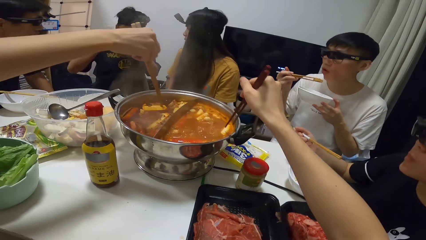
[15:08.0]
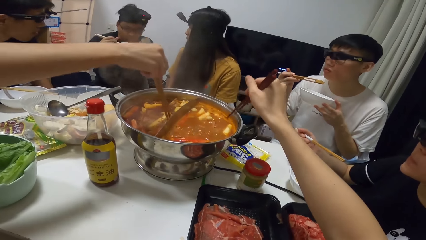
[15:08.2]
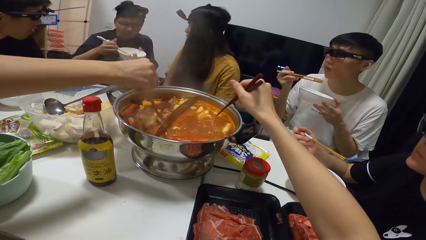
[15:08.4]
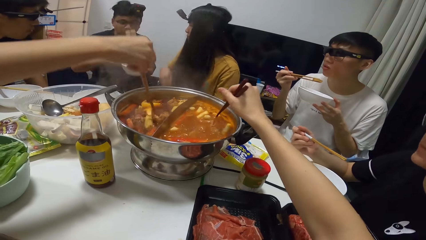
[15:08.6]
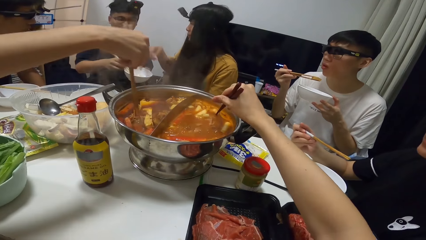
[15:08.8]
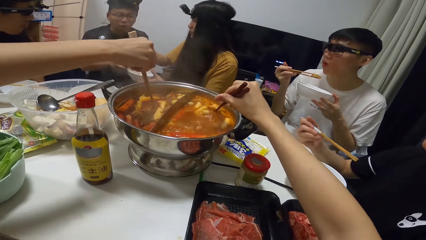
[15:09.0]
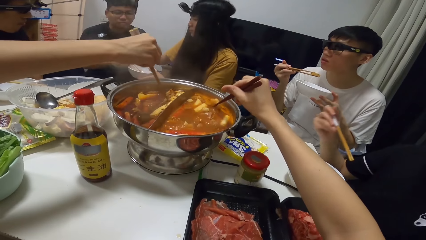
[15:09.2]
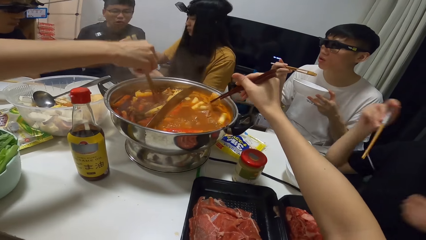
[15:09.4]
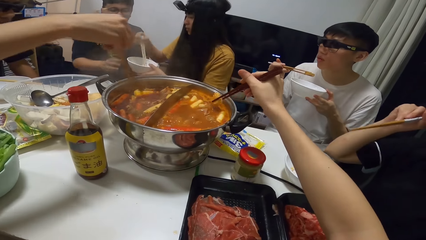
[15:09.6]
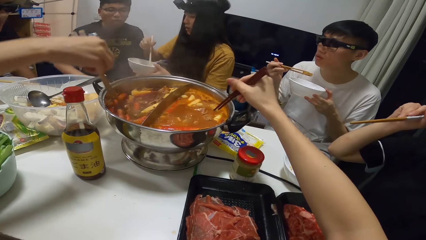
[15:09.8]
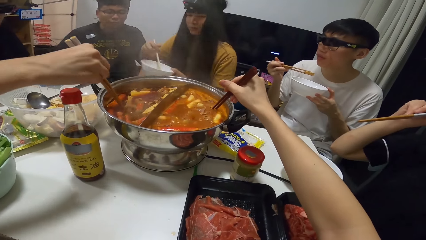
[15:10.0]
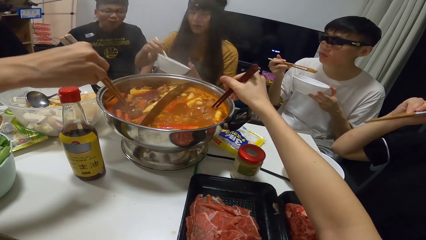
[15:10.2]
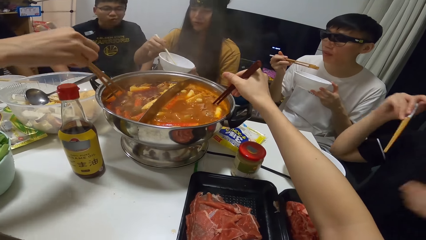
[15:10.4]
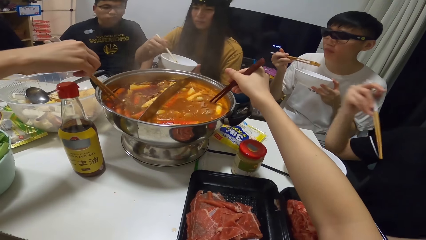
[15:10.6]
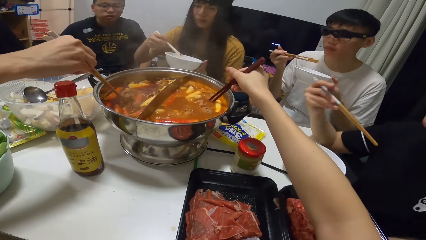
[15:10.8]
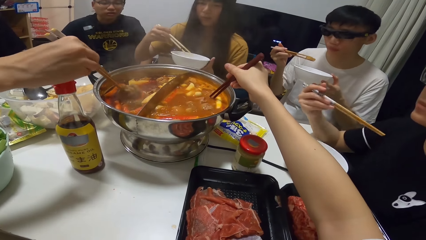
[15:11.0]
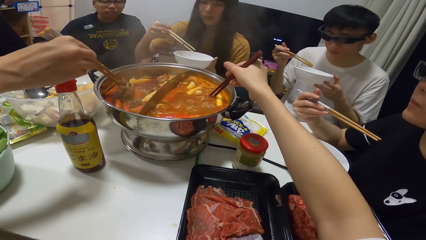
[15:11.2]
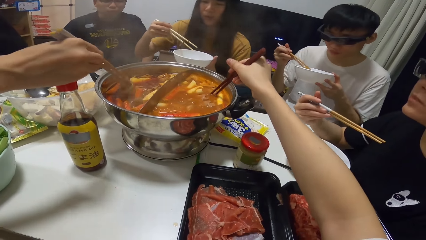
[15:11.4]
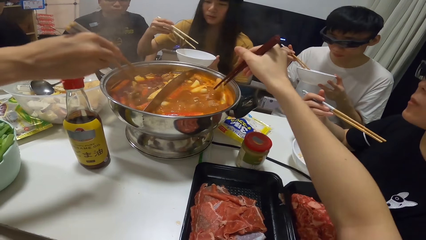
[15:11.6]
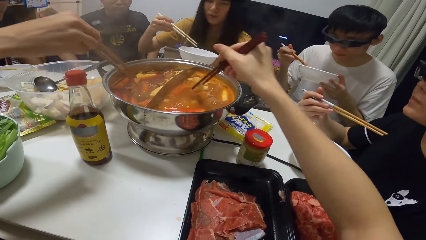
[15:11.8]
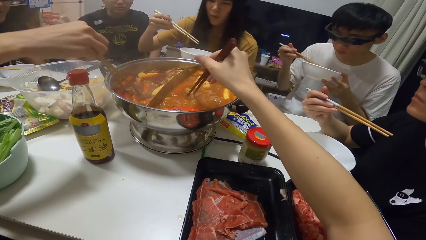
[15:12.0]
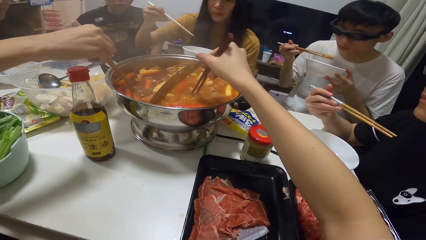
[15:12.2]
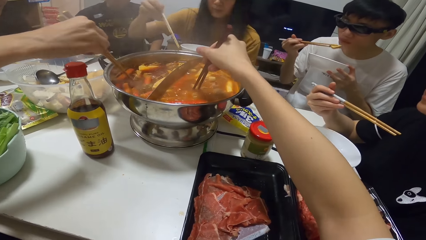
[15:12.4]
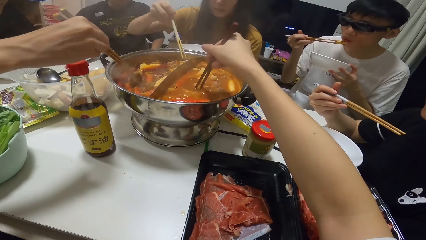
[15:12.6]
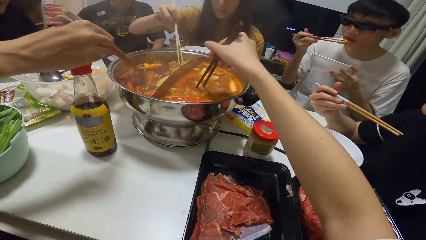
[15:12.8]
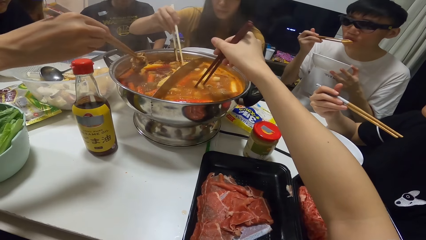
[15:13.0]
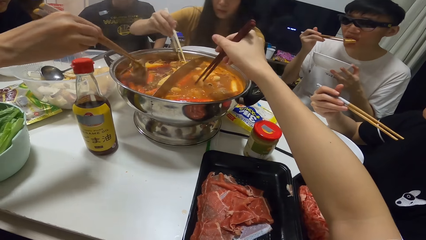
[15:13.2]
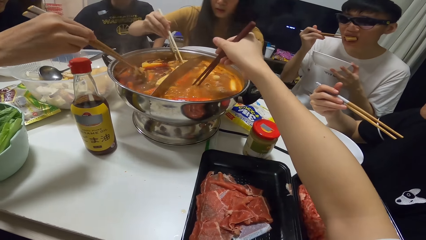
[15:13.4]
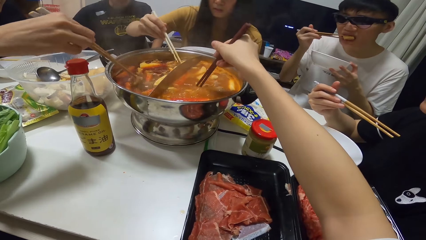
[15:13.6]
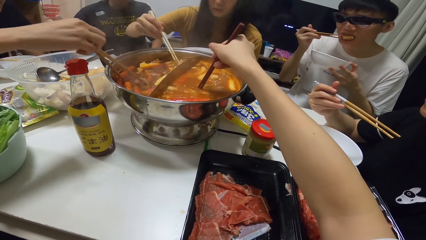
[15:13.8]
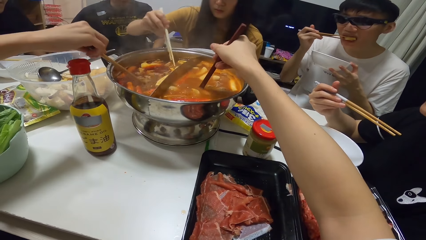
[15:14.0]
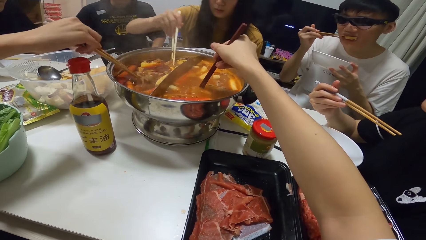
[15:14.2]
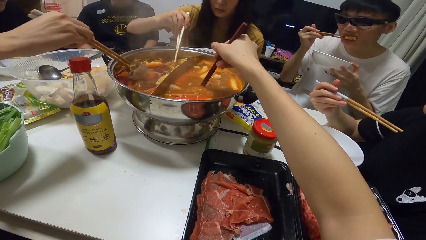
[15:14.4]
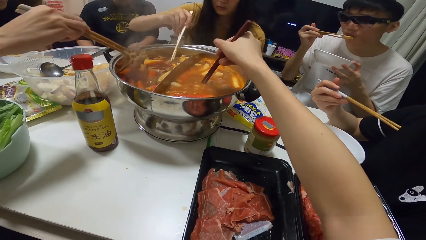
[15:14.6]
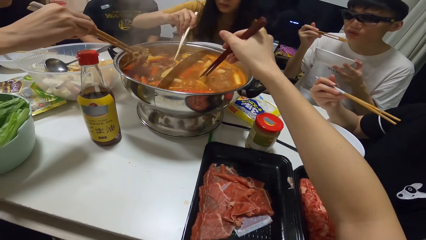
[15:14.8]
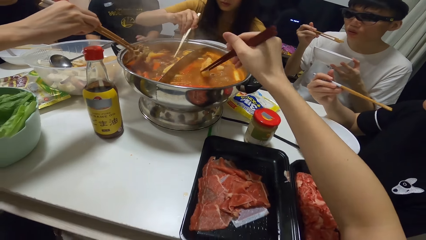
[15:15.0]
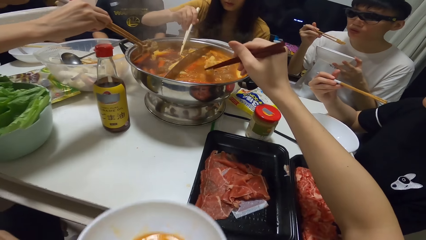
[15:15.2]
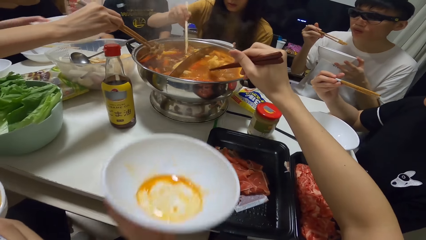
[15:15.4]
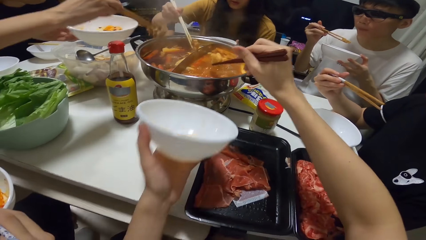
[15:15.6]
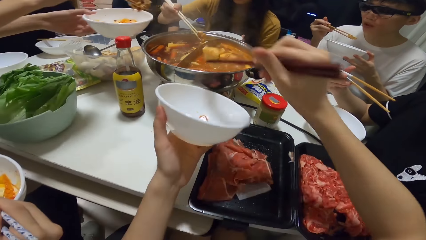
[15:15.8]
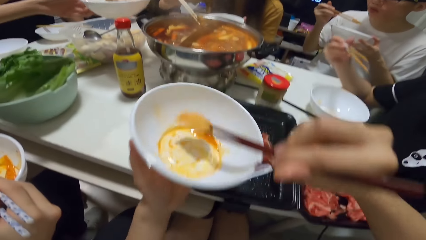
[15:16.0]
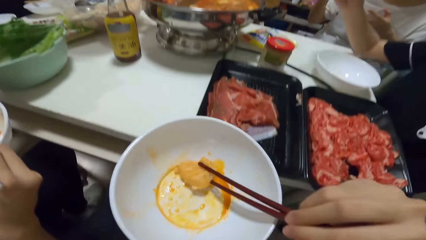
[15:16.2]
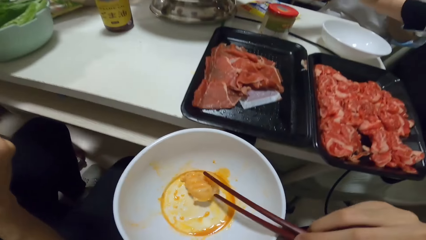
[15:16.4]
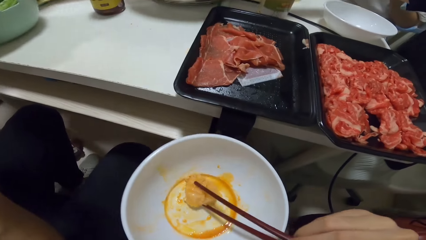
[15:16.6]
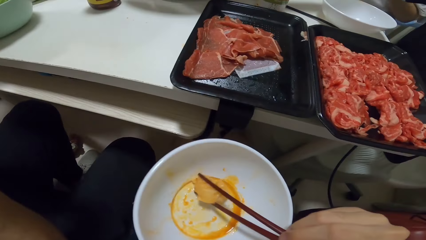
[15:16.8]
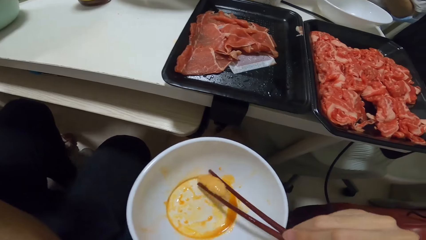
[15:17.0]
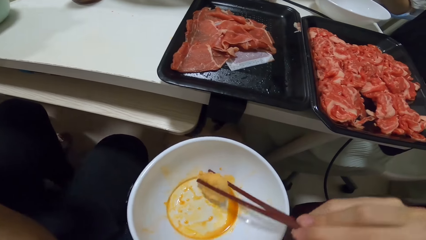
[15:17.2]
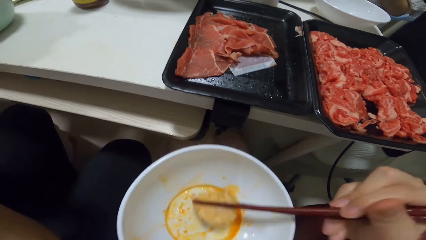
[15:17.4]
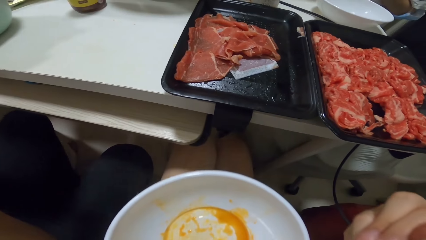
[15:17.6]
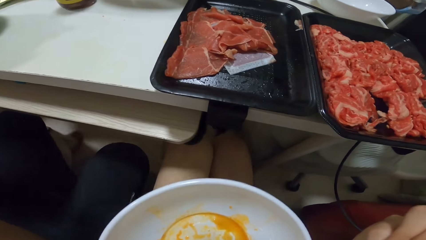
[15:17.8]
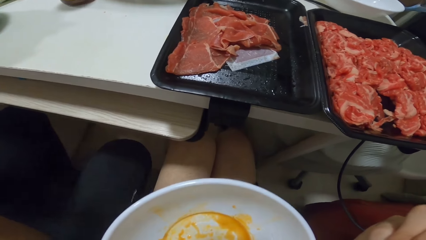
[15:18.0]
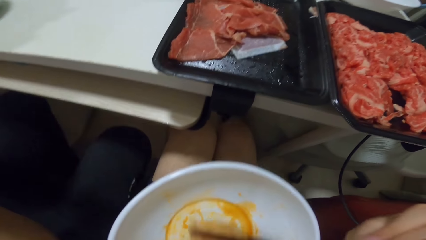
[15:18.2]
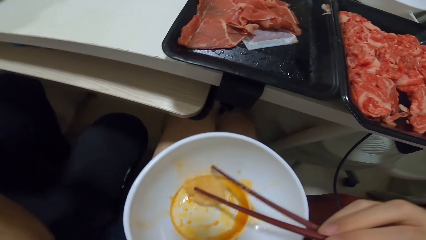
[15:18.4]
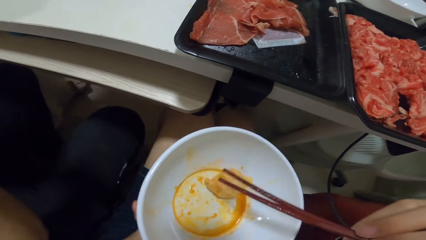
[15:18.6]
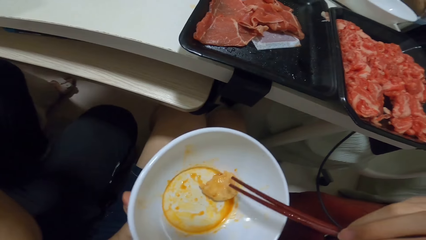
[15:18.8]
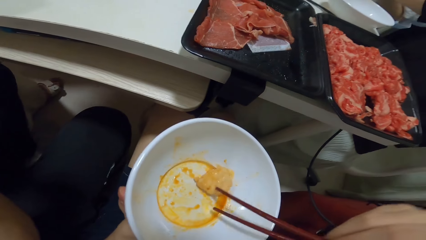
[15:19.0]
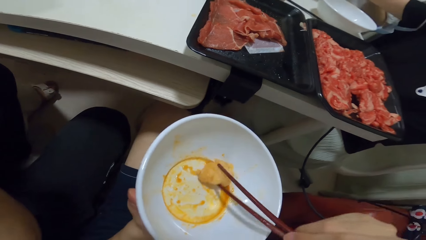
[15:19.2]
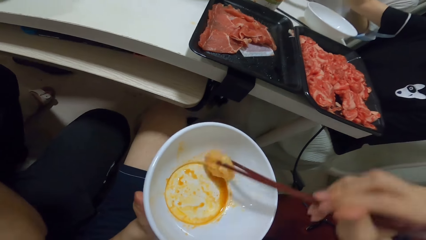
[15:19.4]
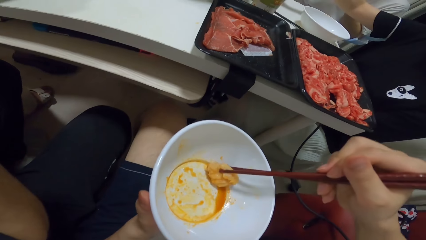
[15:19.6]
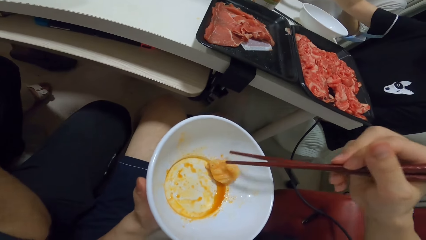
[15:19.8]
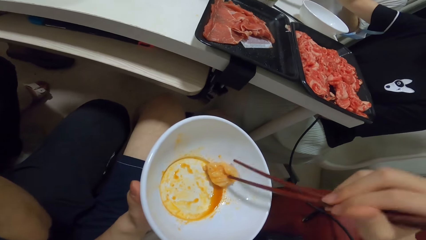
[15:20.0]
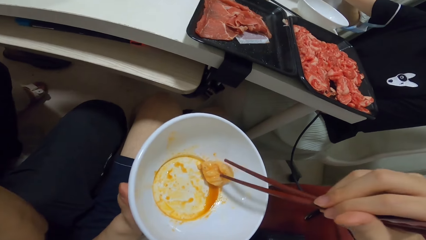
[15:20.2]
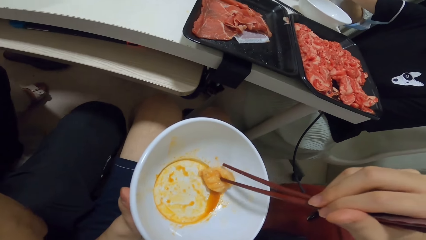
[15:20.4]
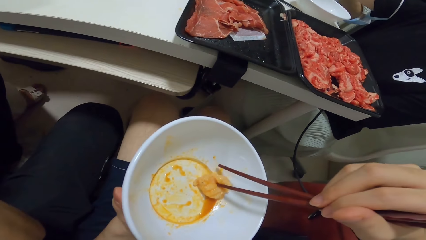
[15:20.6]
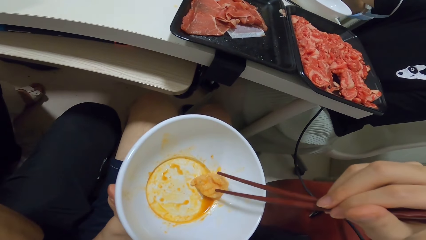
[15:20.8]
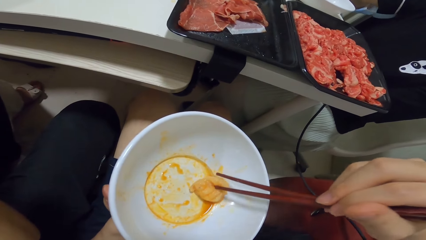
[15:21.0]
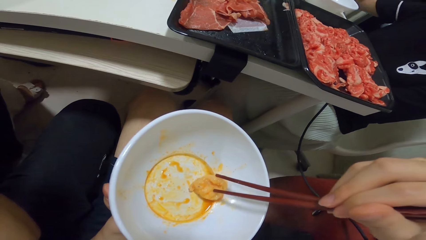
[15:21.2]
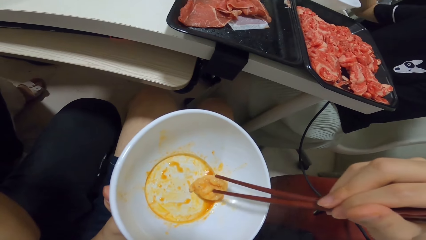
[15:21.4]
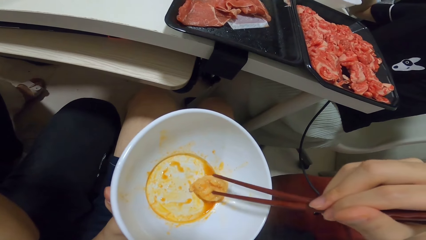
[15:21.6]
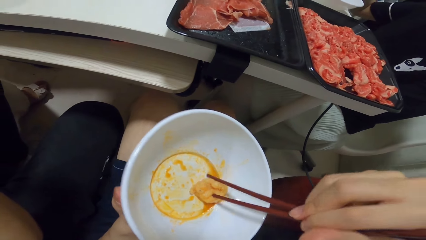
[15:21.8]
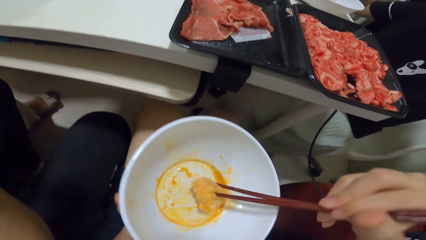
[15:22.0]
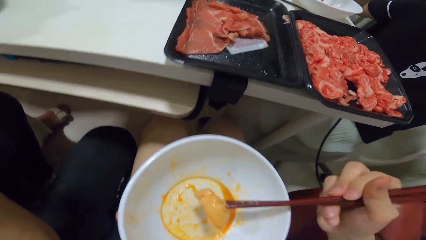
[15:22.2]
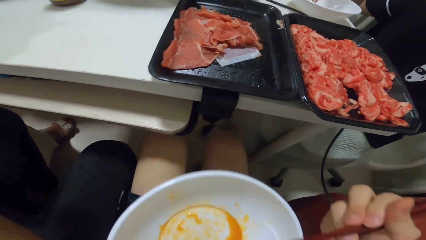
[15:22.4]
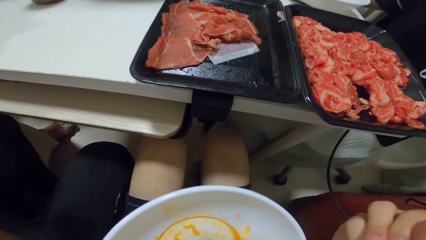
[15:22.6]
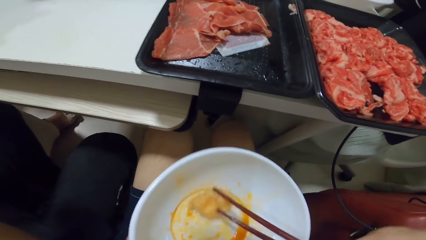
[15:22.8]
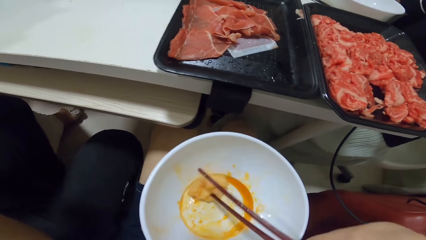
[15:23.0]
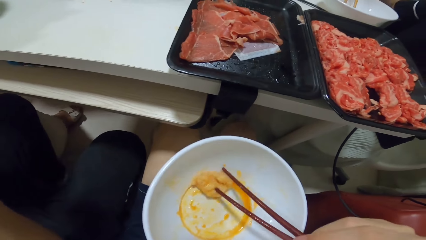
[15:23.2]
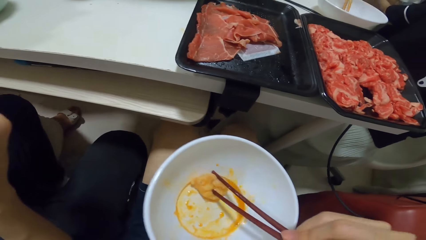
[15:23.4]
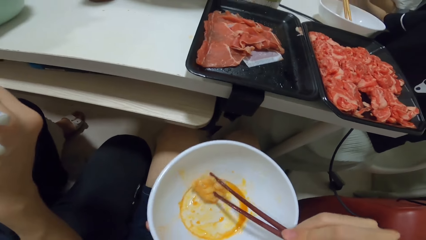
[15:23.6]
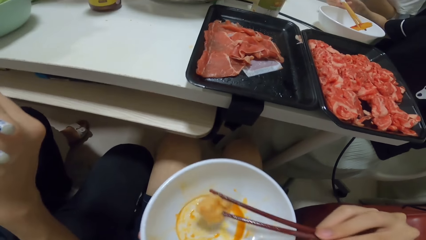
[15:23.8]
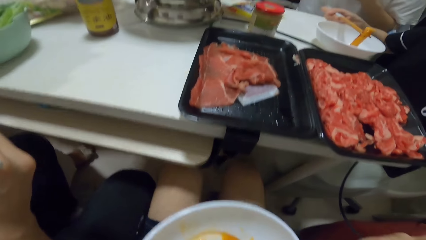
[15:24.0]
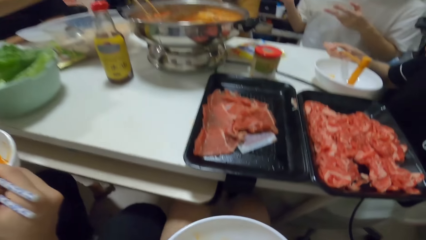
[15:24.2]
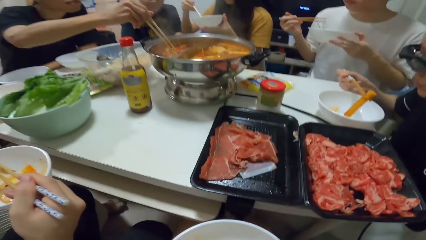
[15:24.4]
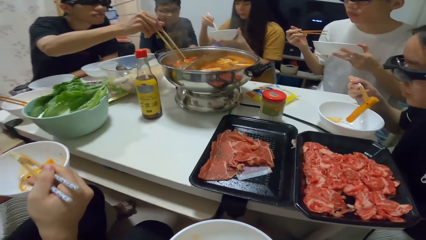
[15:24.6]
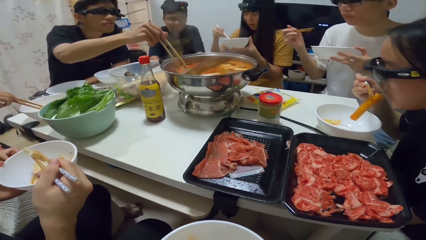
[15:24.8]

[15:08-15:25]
A man eats the food. A woman stirs the food with the chopsticks. Another man passes the bowl and chopsticks to another woman. A third woman picks food from the pot with the chopsticks in her right hand. The second woman picks food from the pot with chopsticks in her right hand. The camera wearer picks food from the pot with chopsticks in his right hand. He puts the food into the bowl in his left hand. He eats from the bowl. He takes the food with the chopsticks.
